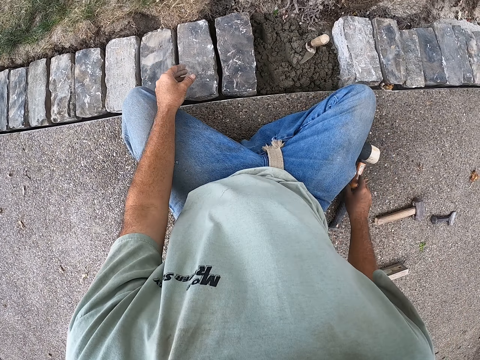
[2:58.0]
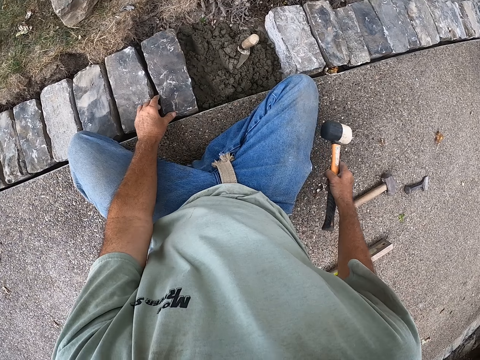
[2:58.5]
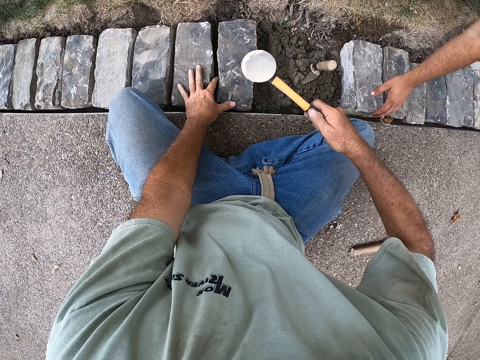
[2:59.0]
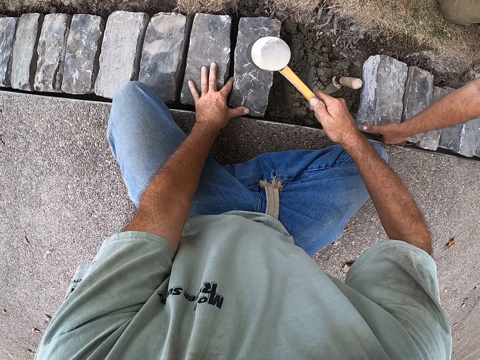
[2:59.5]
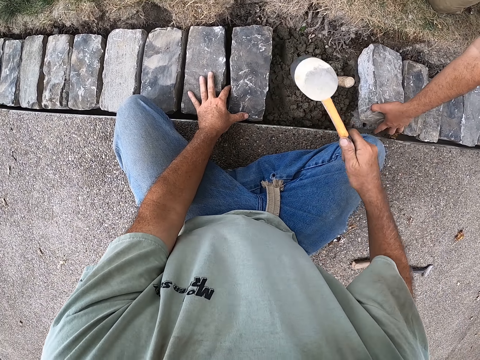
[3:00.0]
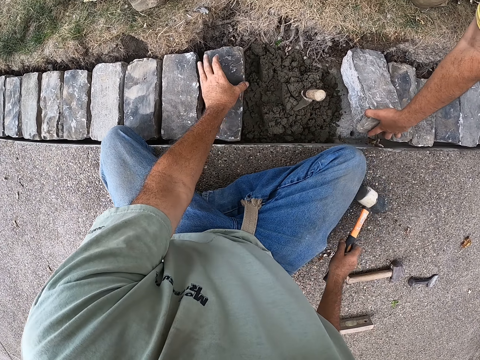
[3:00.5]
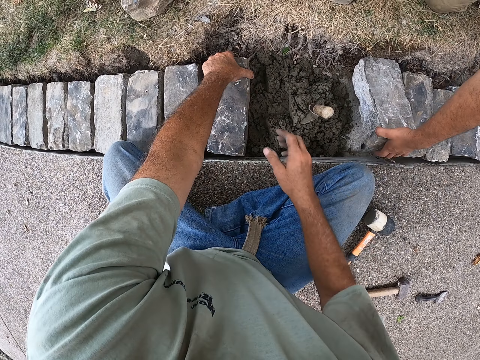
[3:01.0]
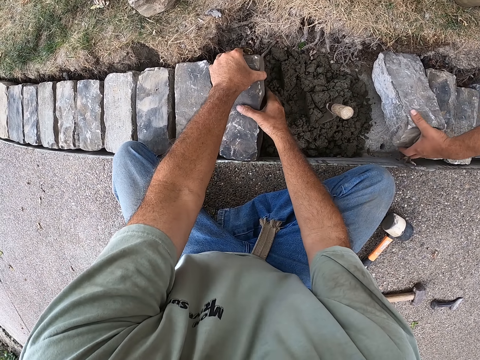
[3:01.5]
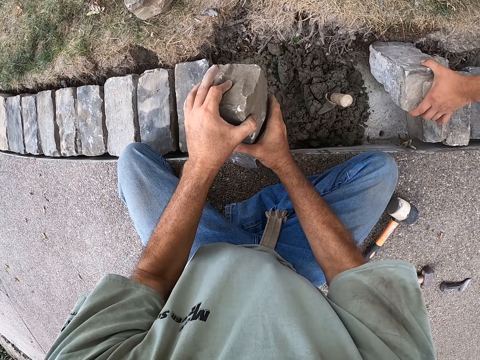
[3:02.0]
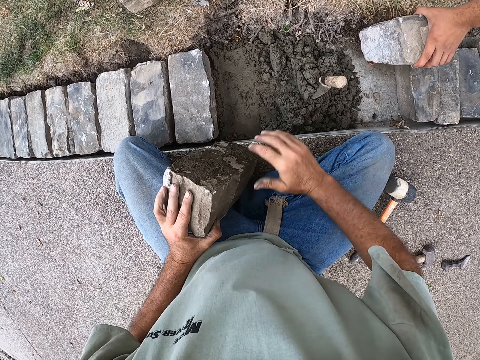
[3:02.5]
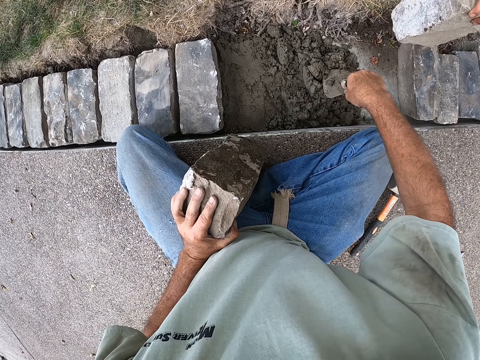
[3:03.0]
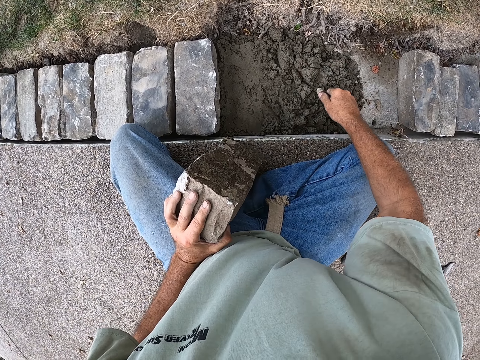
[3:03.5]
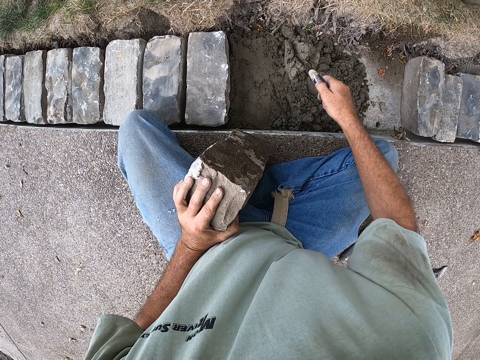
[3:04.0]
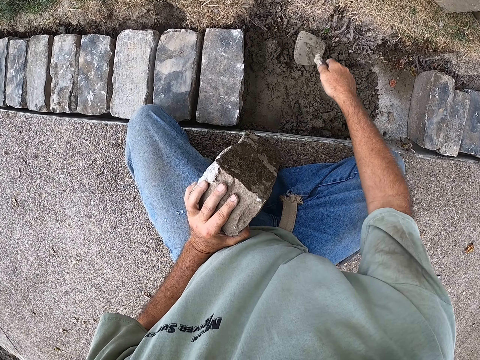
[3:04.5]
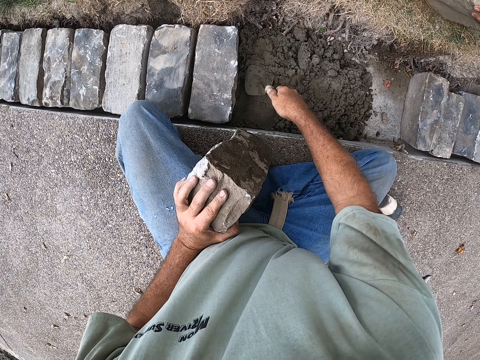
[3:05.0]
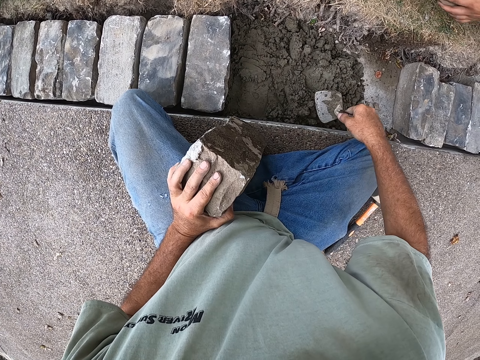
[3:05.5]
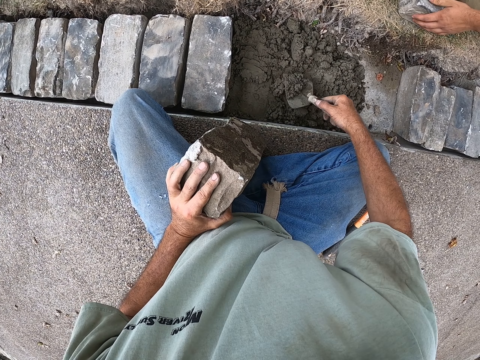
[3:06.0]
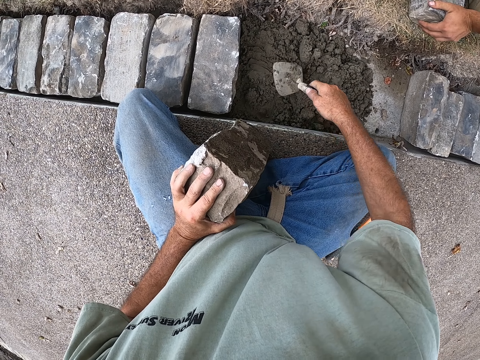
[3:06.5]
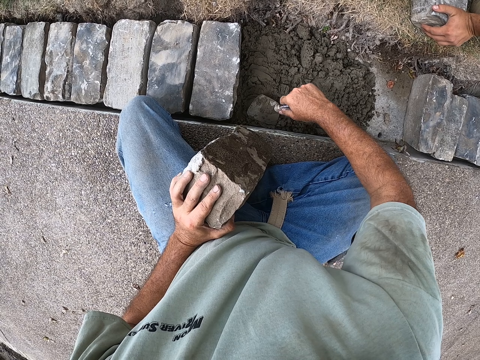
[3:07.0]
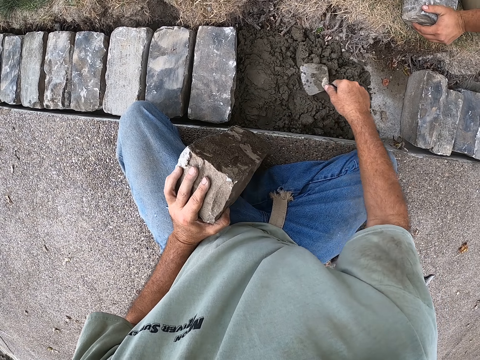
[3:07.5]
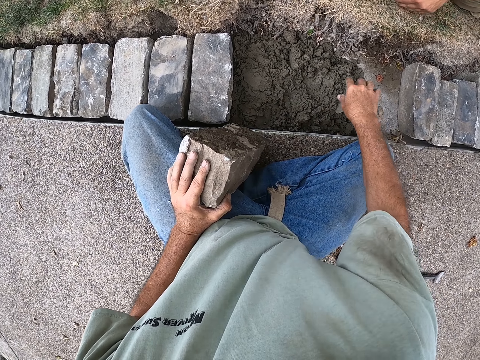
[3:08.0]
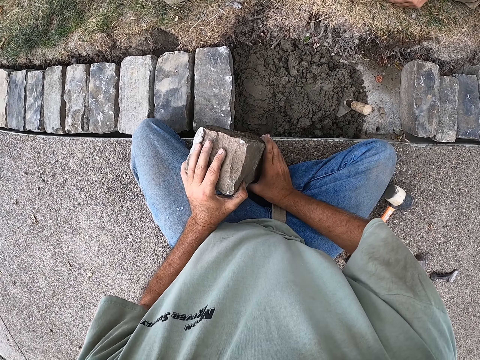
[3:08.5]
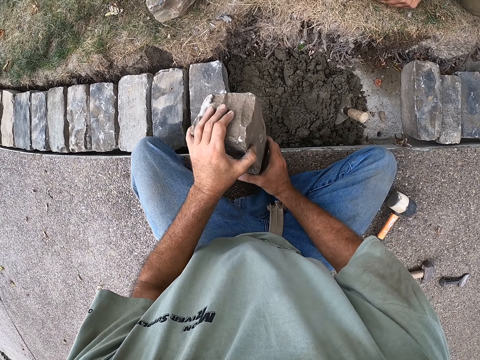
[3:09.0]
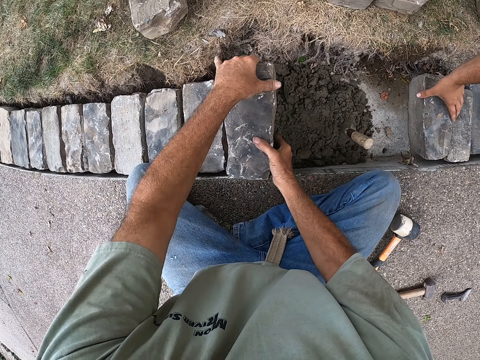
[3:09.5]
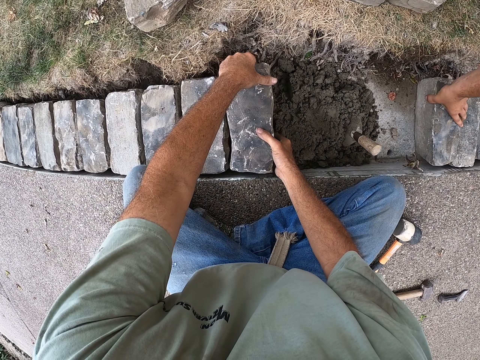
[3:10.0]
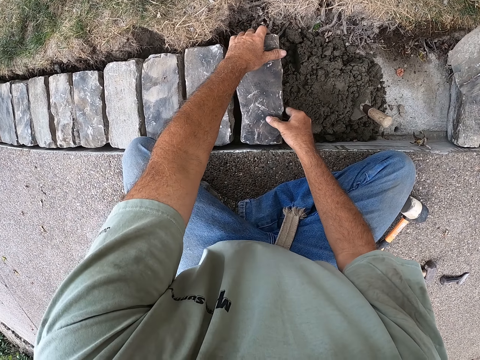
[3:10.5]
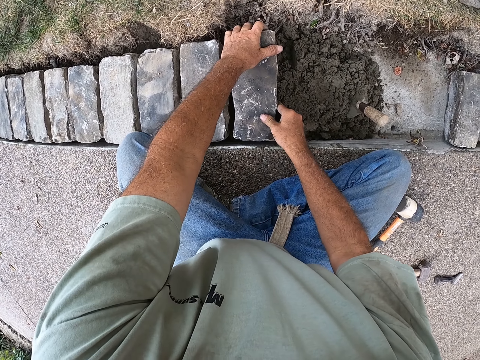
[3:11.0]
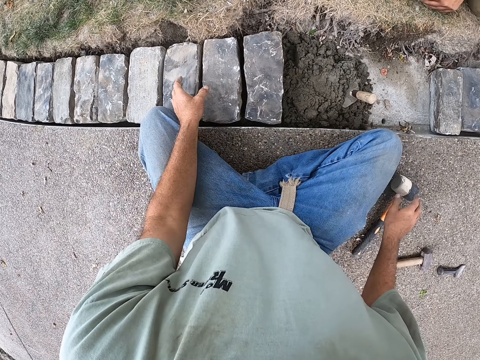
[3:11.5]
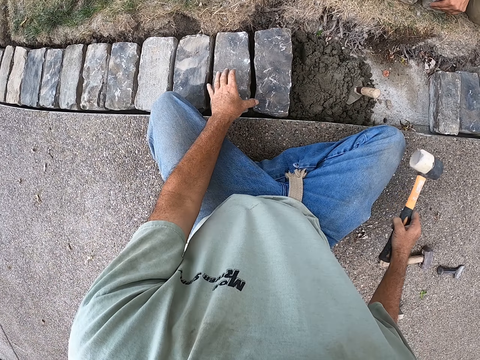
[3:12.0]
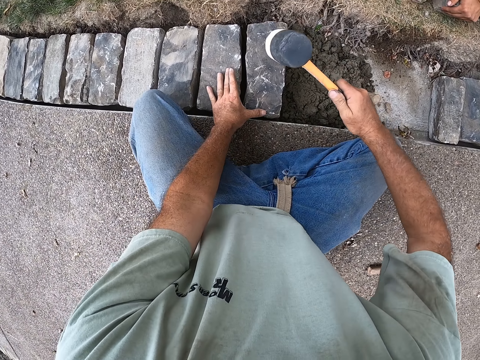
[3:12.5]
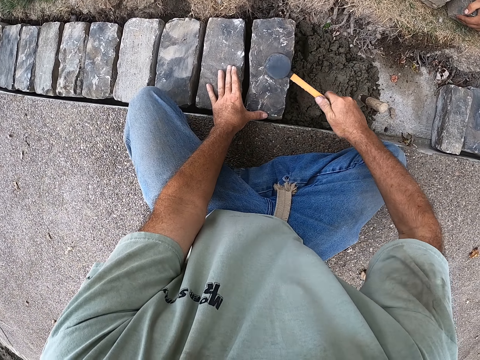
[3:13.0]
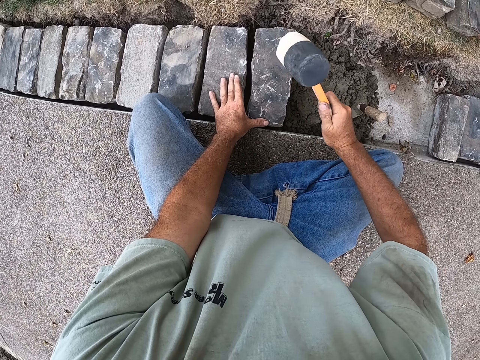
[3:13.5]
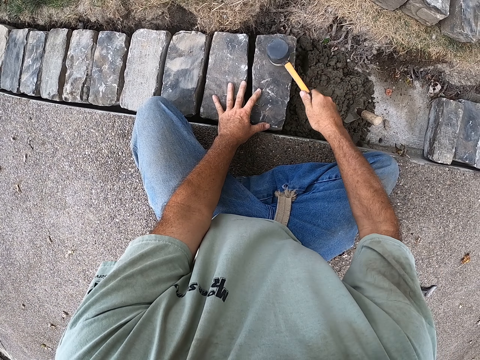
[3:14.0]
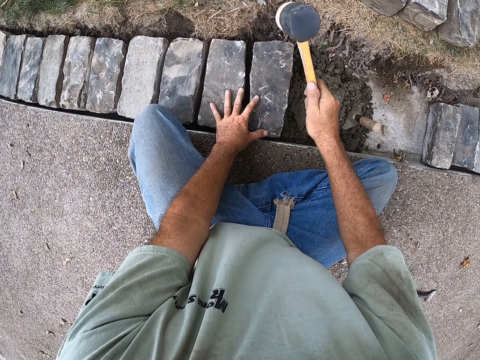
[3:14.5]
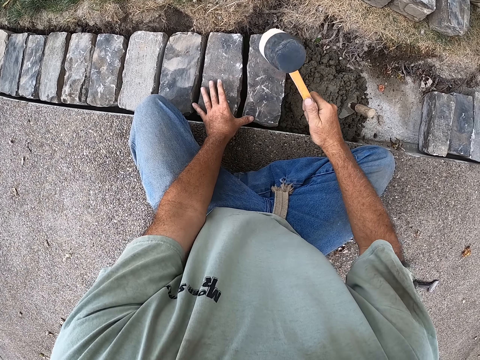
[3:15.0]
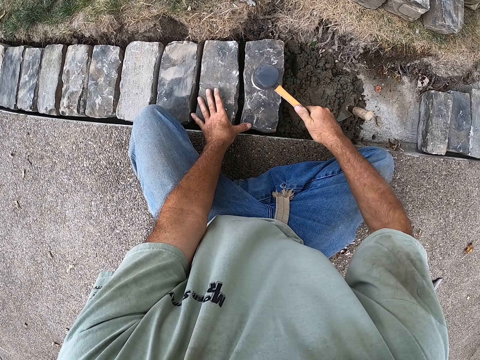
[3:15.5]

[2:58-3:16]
The camera wearer picks the mallet. They hit the block with the mallet. They pick the block. They pick the building trowel. They spread the cement with the building trowel. They place the block down. They pick the mallet. They hit the block with the mallet.

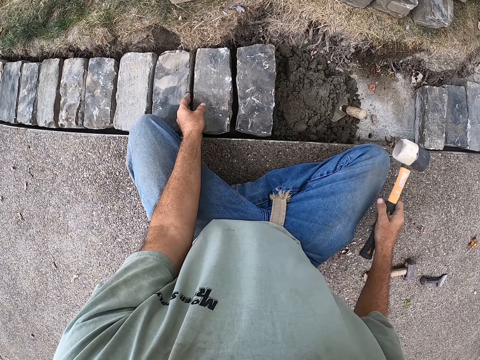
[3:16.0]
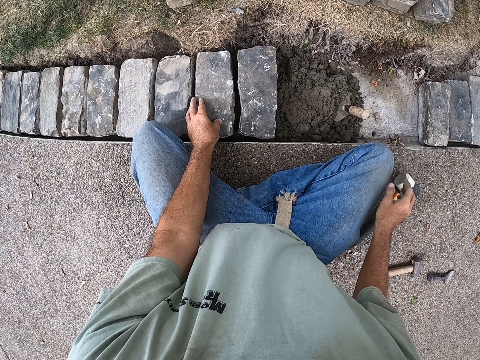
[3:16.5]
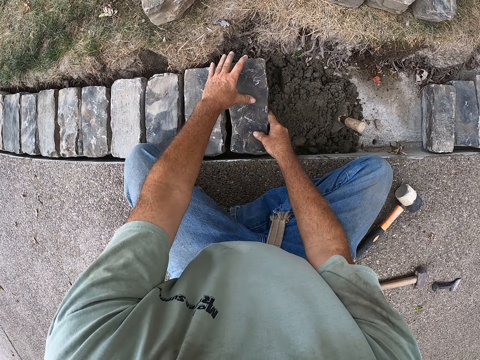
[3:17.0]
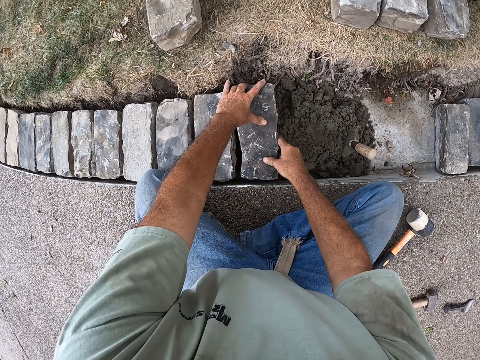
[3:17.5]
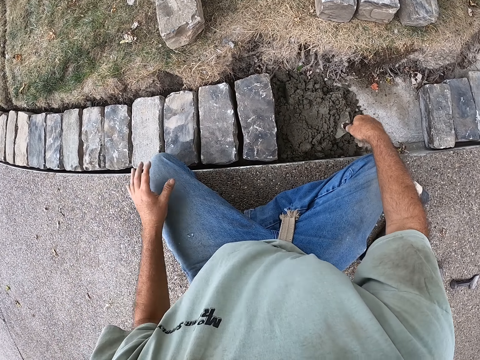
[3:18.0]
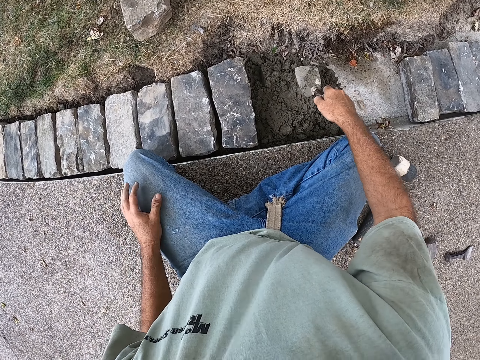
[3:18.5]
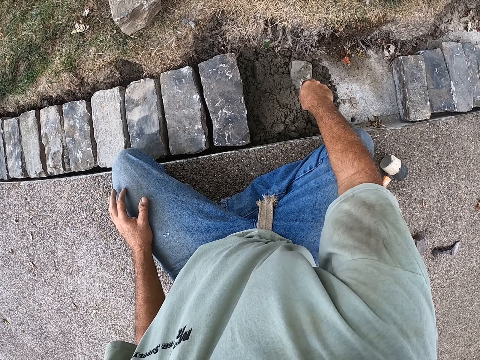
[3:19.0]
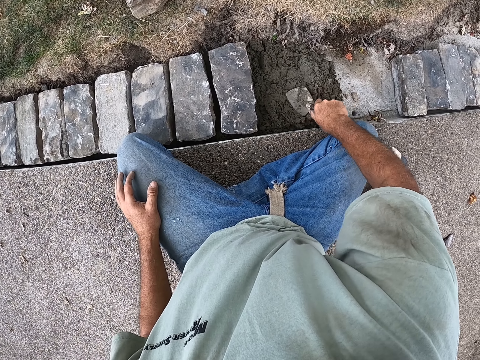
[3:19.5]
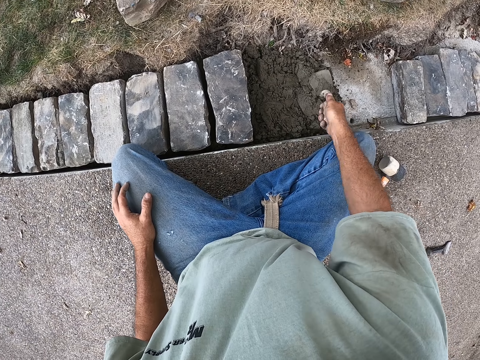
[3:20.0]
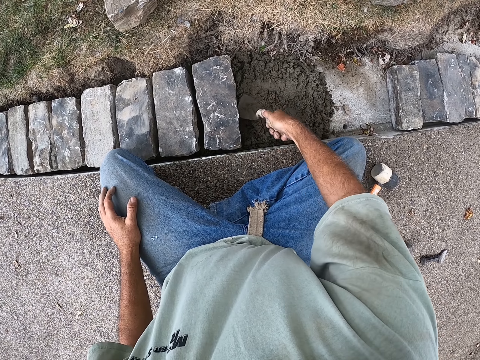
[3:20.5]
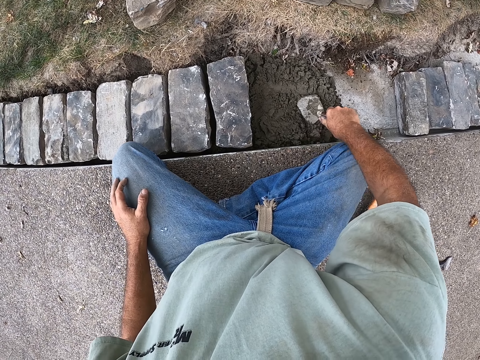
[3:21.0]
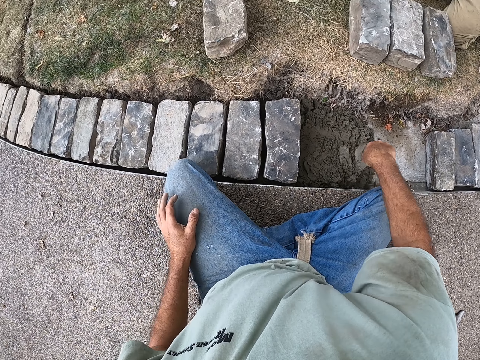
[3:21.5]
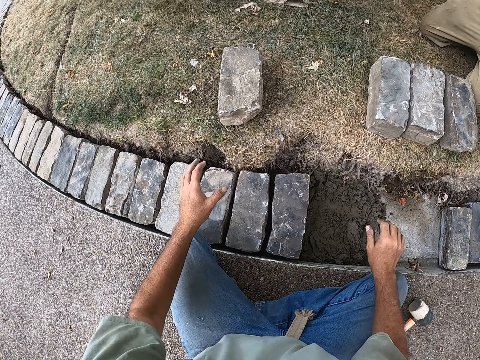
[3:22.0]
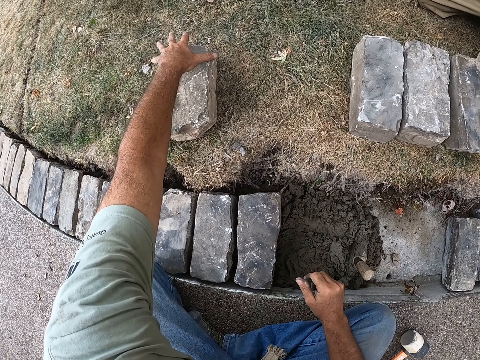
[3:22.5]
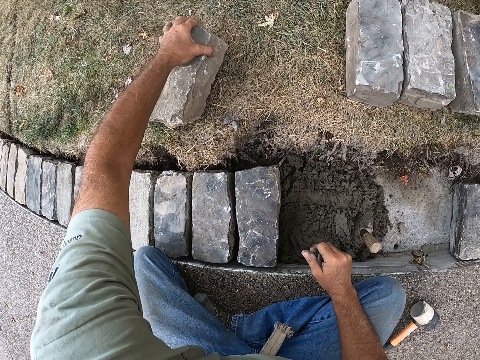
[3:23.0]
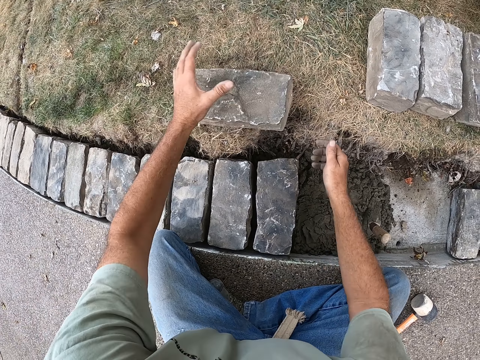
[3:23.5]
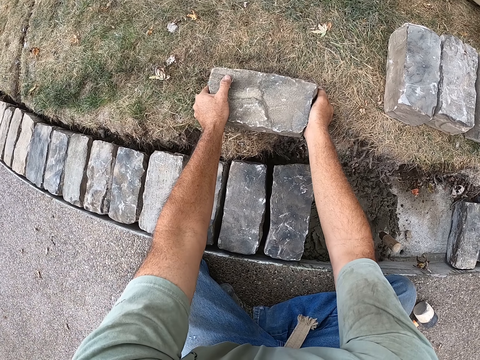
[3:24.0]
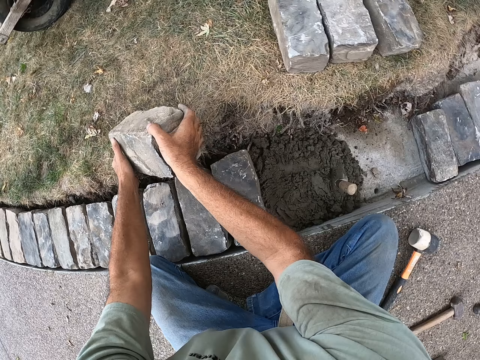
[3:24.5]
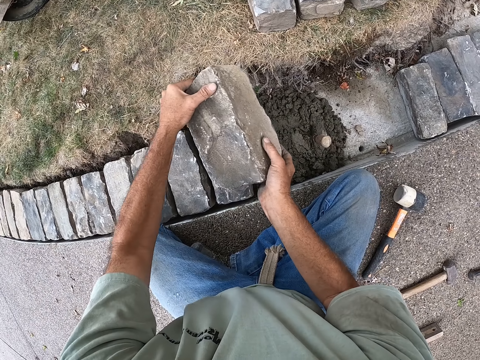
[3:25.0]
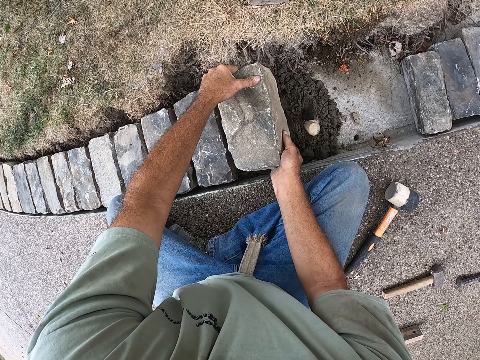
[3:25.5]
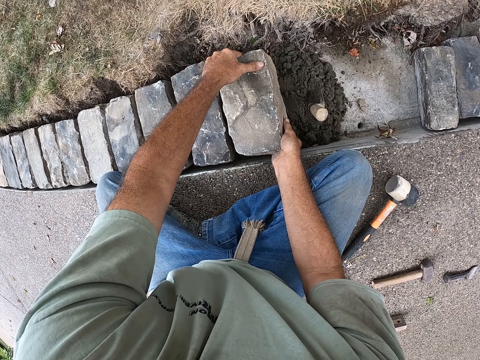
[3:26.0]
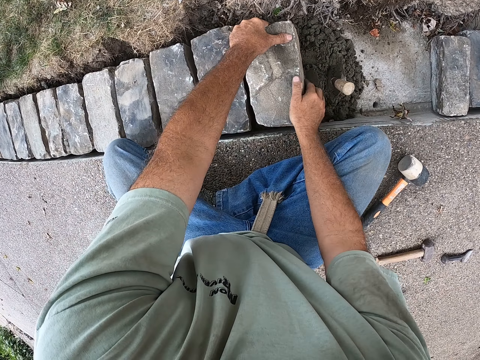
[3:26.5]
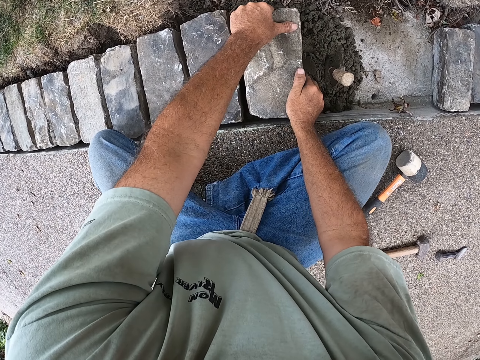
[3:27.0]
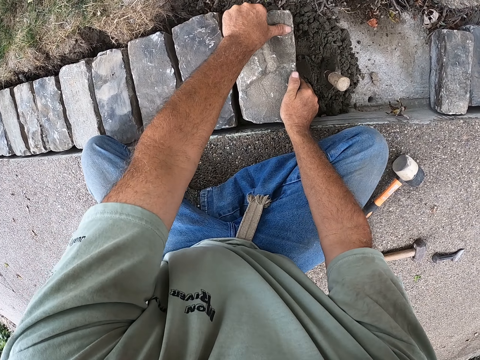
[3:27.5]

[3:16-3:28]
The camera wearer places the mallet down. They pick the building trowel. They spread the cement with the building trowel. They pick the block. They pick the block again. They place the block down.
